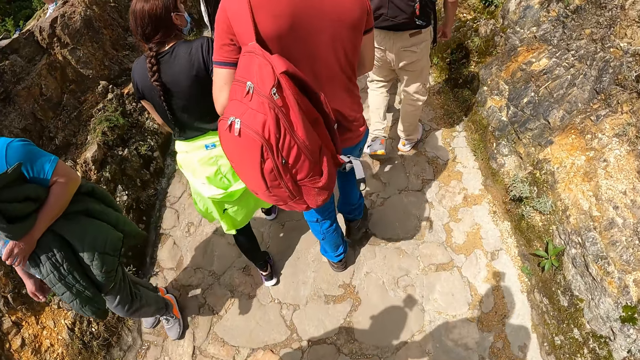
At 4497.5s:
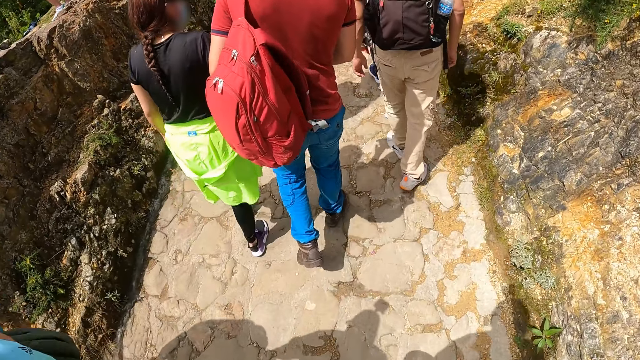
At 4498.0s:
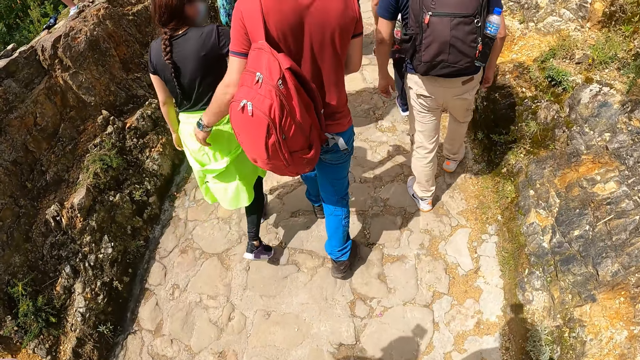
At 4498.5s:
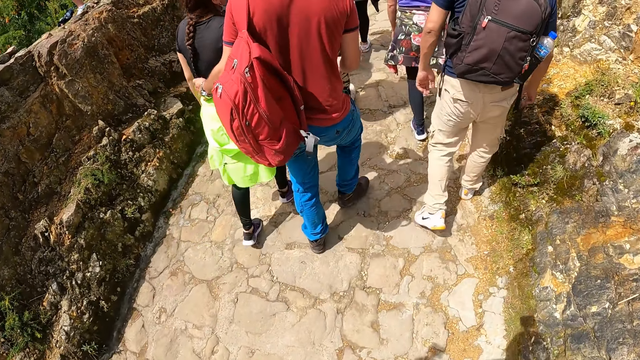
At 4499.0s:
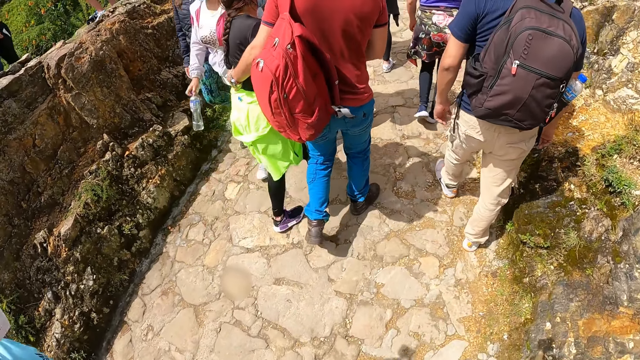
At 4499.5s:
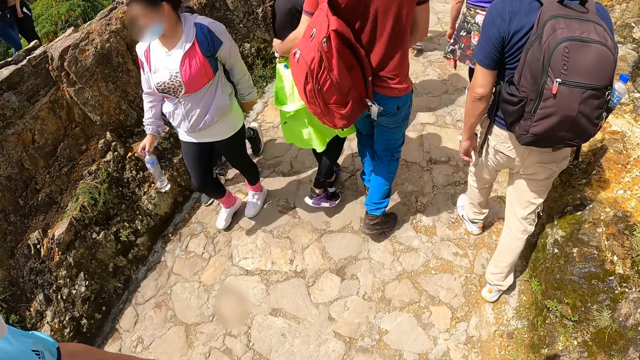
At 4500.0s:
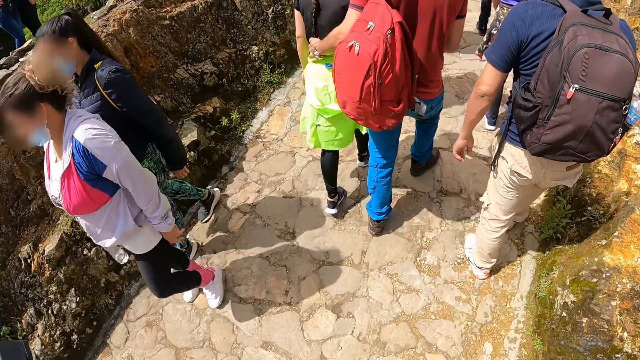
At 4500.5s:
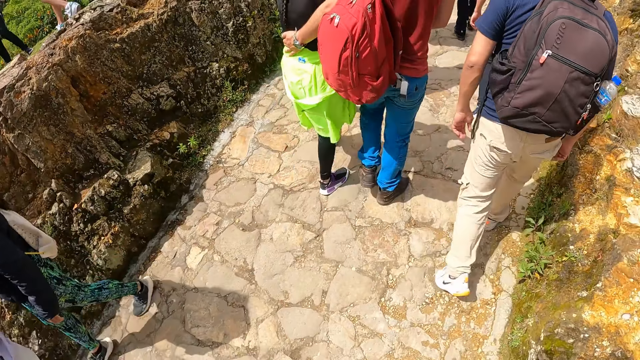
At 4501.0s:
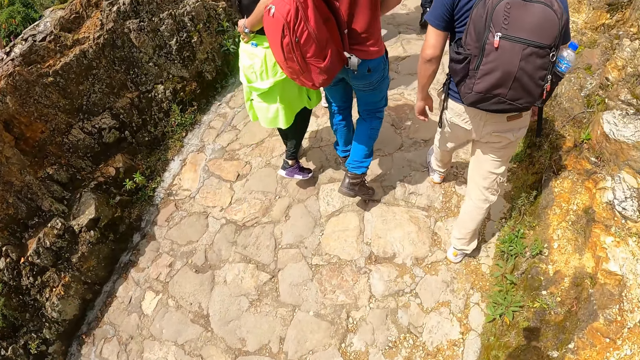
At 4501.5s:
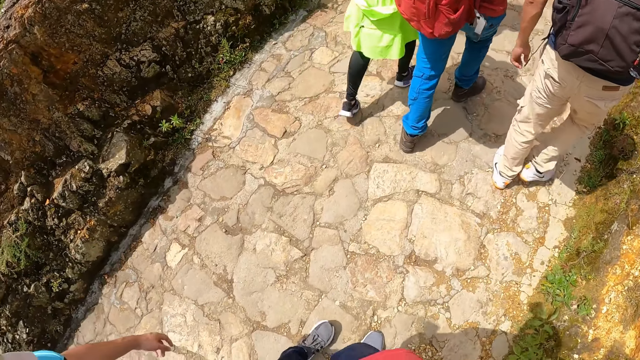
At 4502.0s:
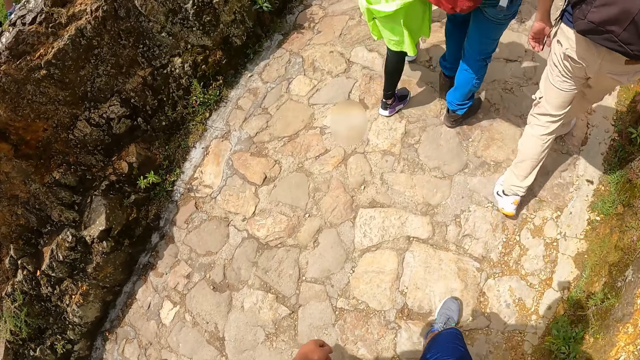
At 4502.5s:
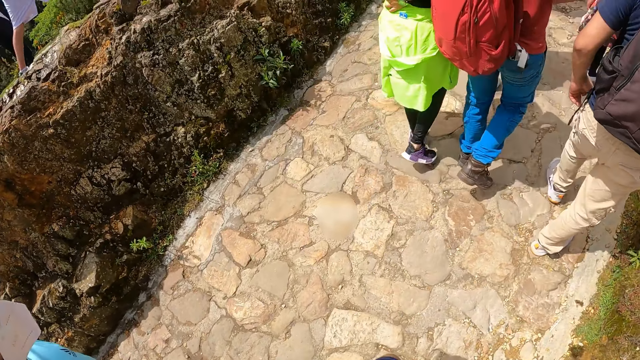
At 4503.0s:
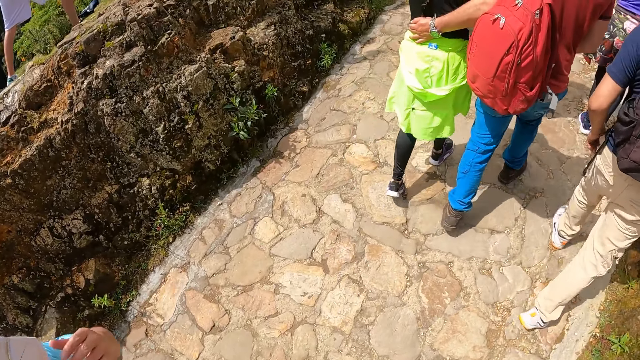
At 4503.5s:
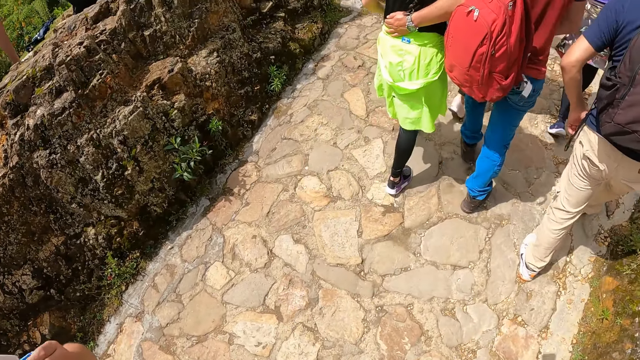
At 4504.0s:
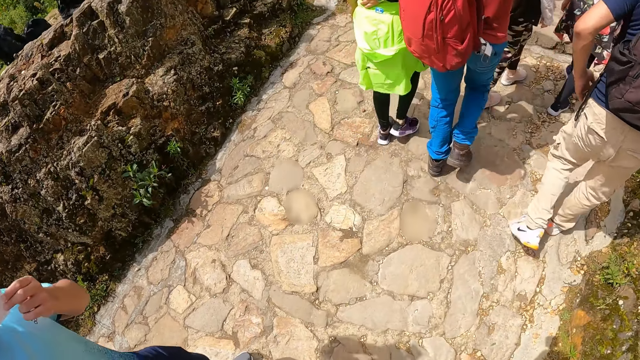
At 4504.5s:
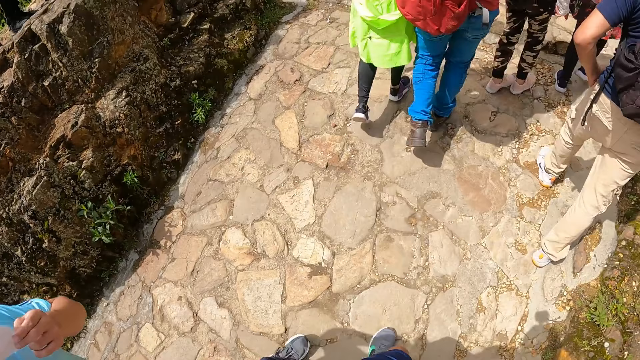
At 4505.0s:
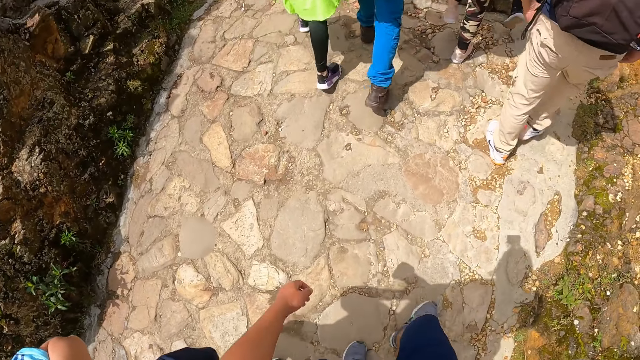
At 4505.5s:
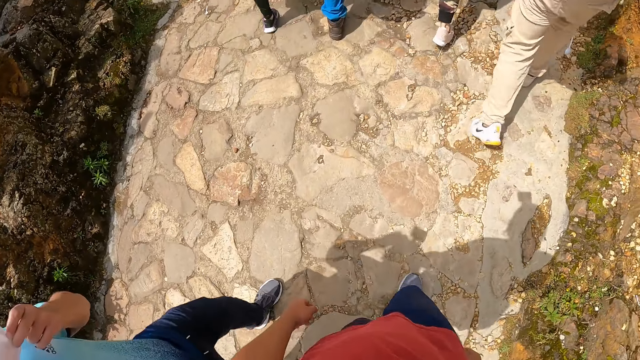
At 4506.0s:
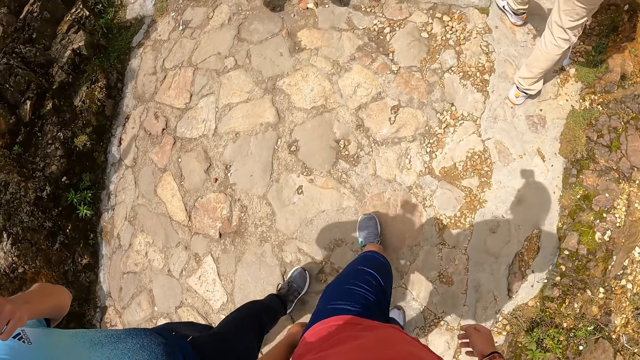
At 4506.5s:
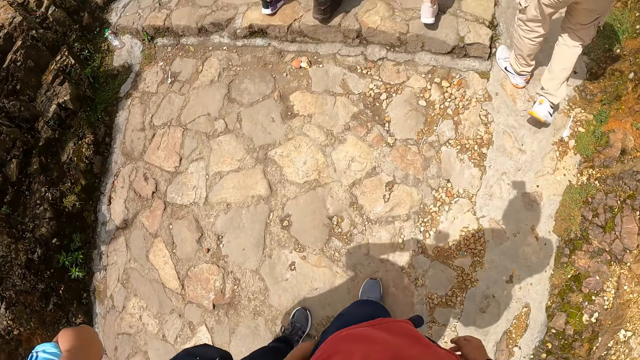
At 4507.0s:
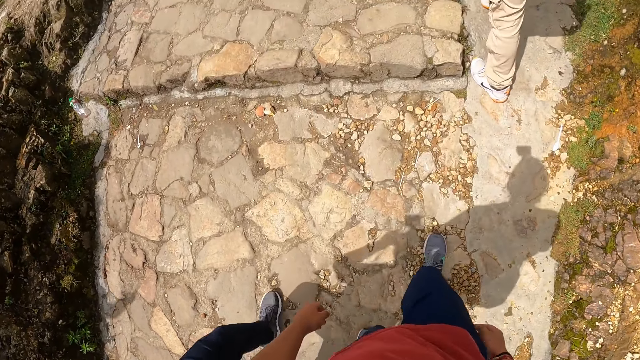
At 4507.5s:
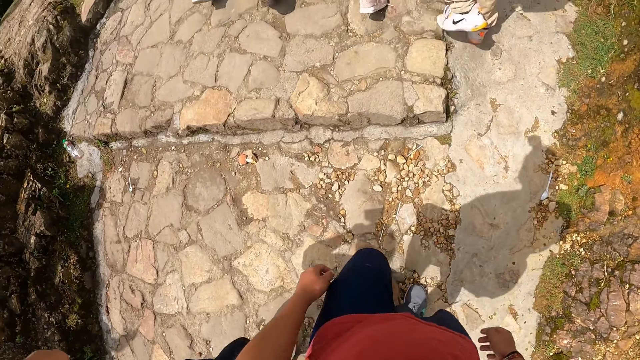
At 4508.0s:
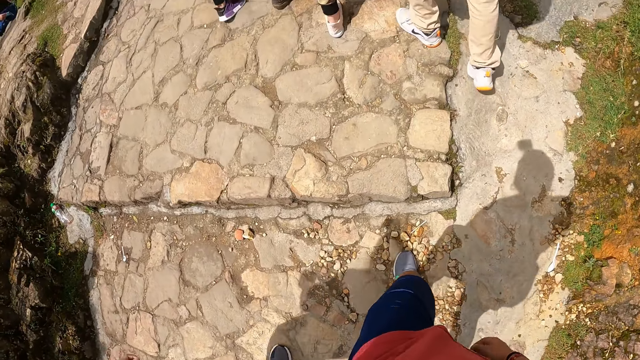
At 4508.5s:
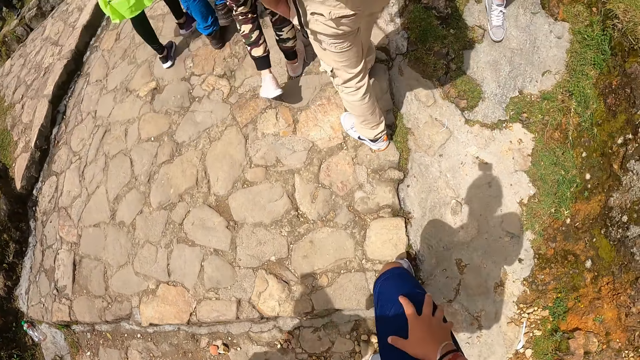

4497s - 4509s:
A man adjusts a facemask on his face with his left hand.

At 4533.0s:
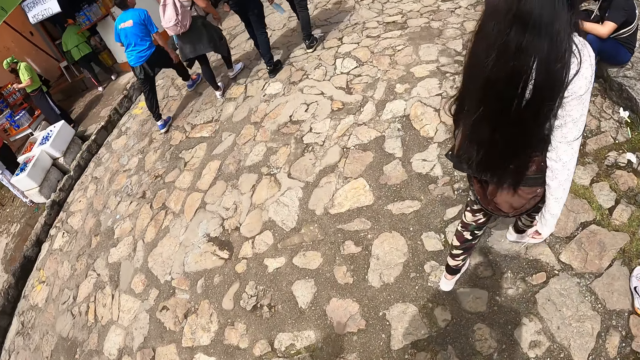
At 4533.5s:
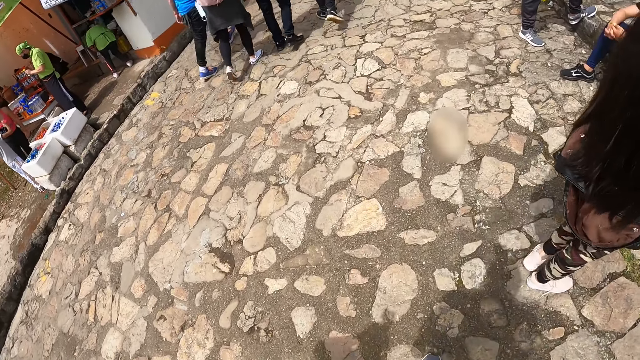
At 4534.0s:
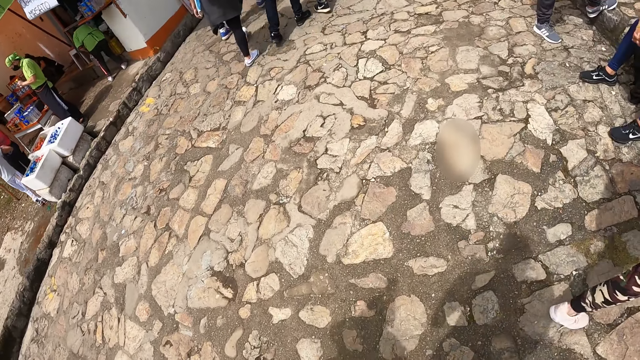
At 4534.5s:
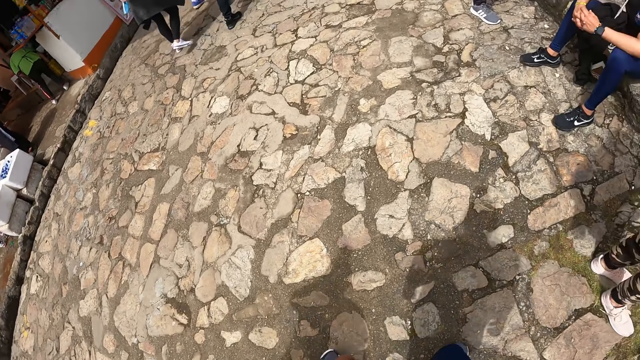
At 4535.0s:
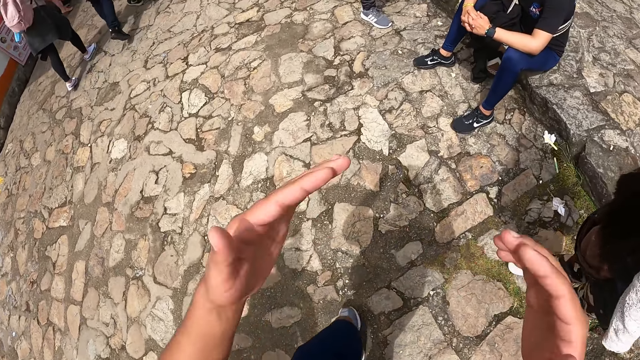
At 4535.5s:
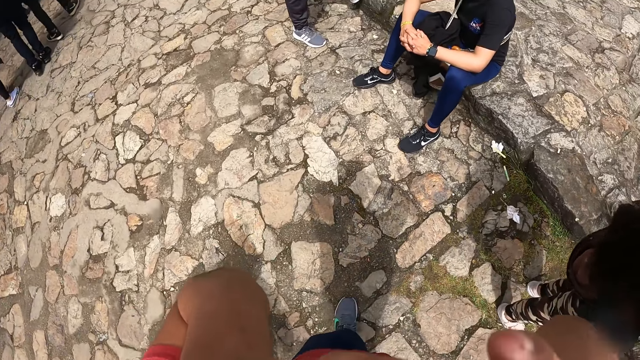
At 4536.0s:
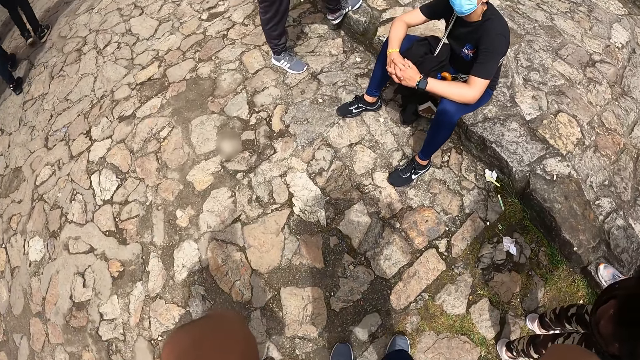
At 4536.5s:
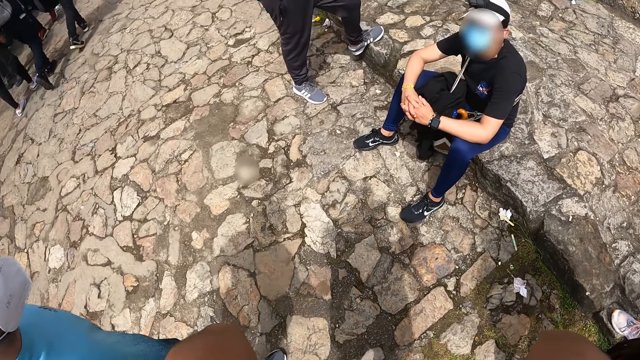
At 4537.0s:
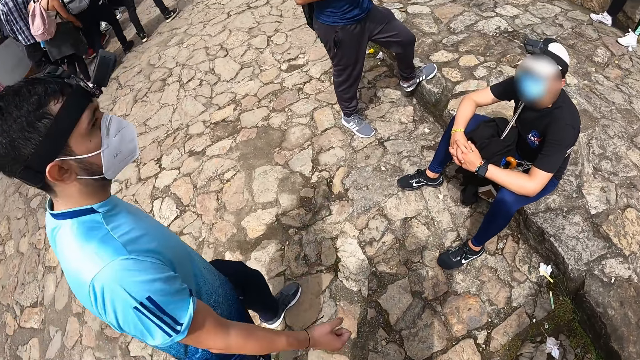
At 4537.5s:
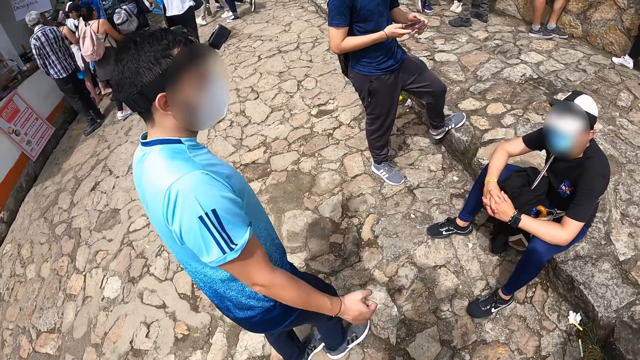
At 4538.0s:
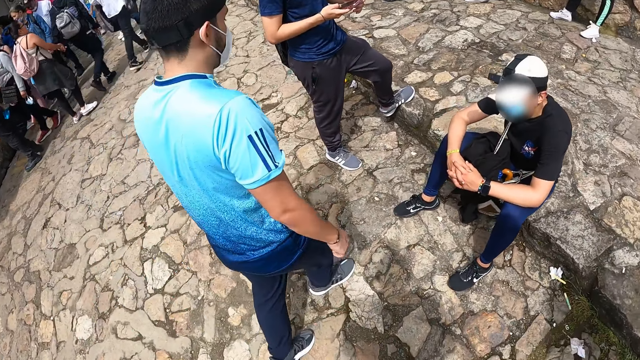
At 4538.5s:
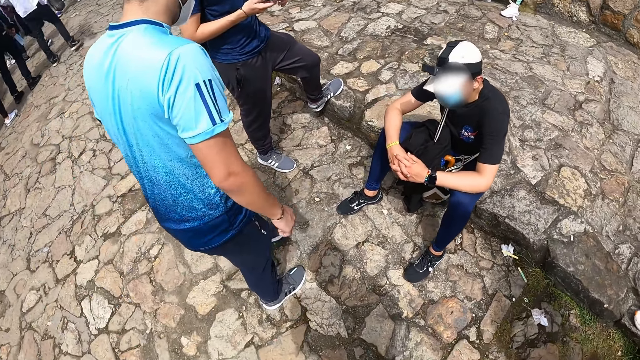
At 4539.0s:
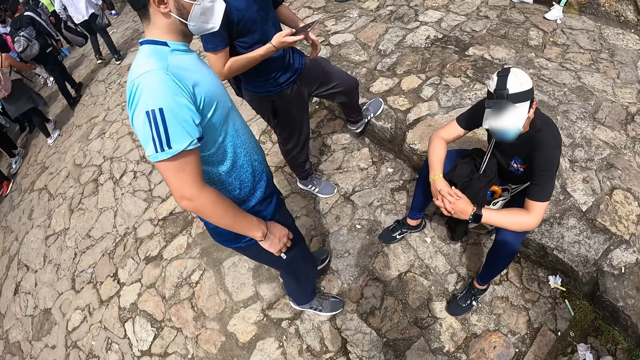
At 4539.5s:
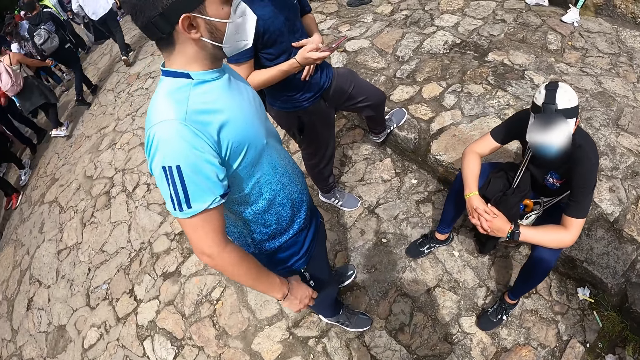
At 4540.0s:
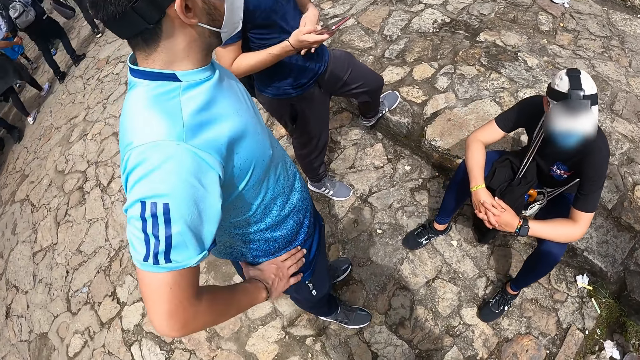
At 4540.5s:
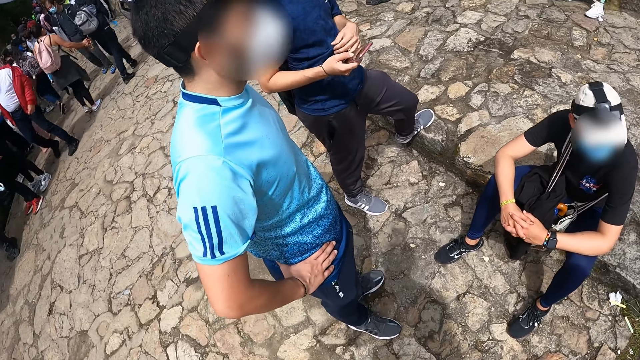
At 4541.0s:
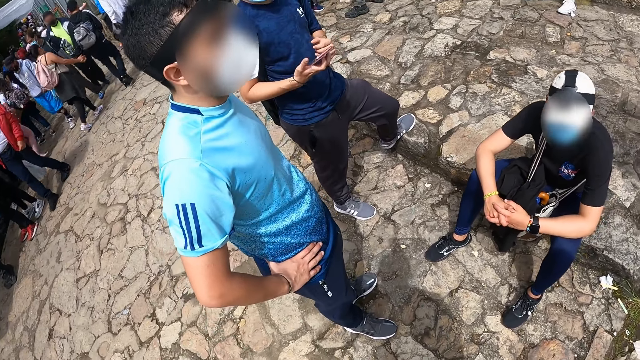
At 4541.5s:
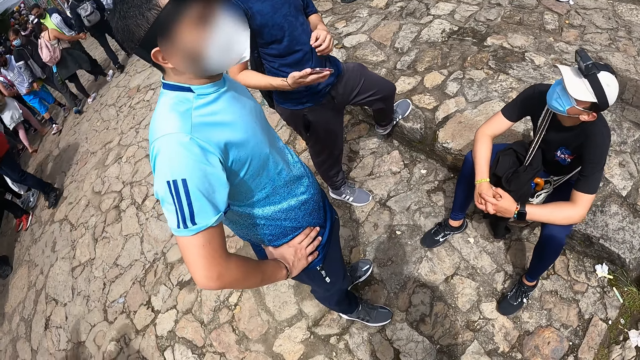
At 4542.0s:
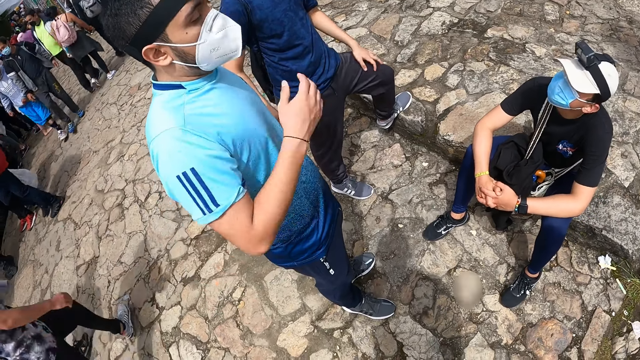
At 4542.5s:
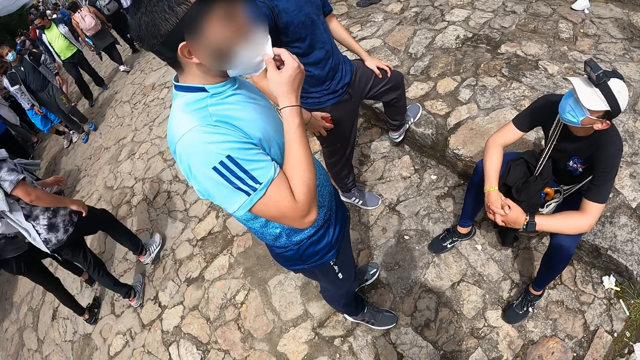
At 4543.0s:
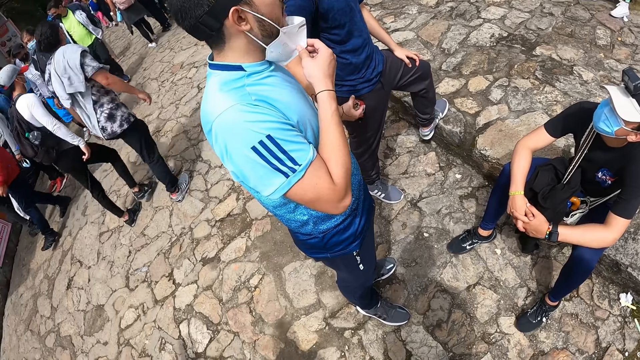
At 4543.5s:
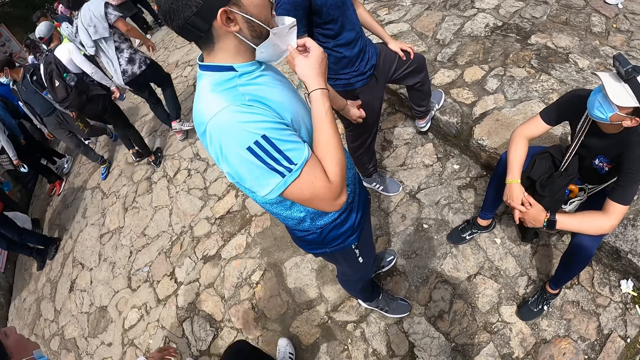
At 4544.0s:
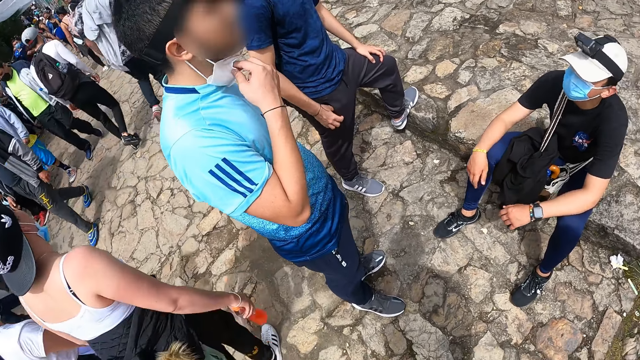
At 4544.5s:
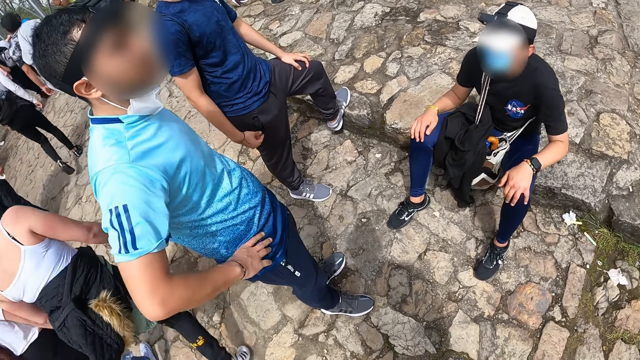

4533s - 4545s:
The camera wearer touches his head. He rubs his face with both hands. A man adjusts a facemask on his face with his right hand. The man interacts with the camera wearer, another man and a third man.
